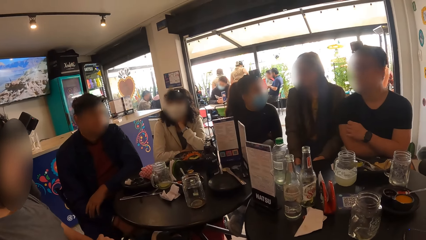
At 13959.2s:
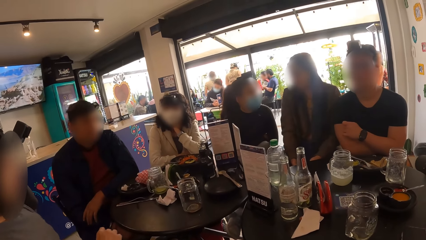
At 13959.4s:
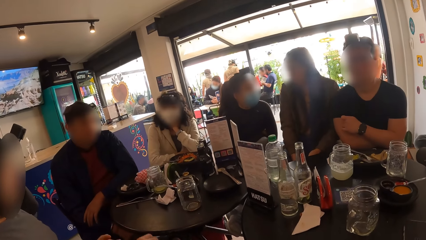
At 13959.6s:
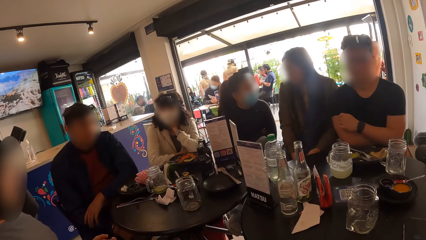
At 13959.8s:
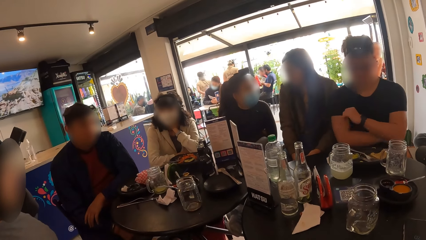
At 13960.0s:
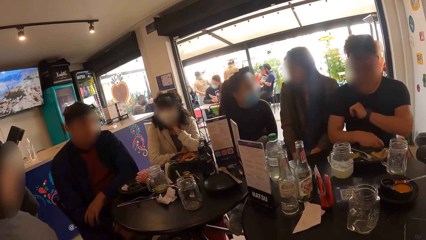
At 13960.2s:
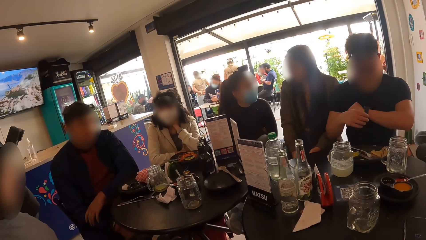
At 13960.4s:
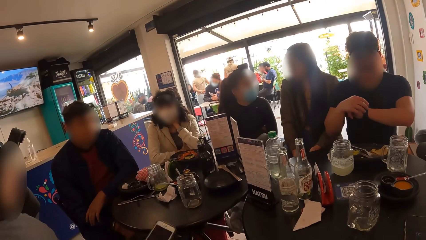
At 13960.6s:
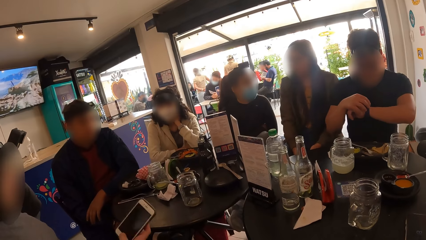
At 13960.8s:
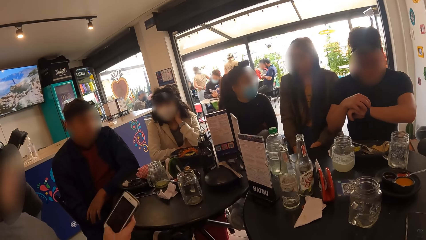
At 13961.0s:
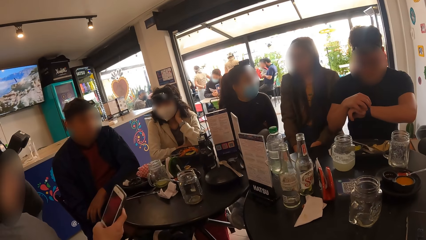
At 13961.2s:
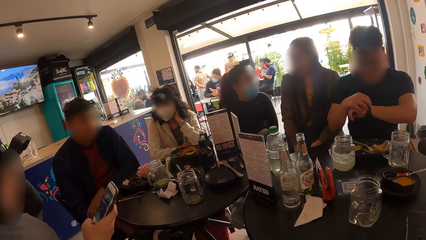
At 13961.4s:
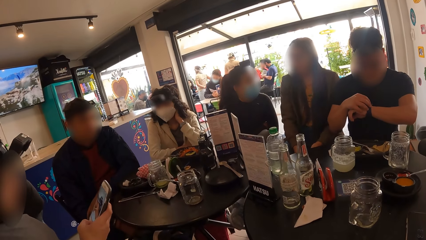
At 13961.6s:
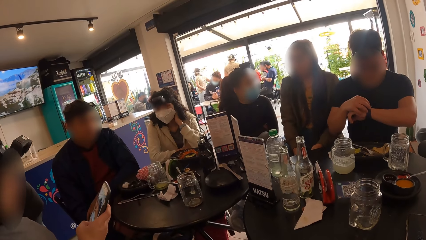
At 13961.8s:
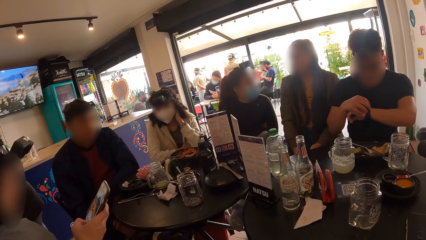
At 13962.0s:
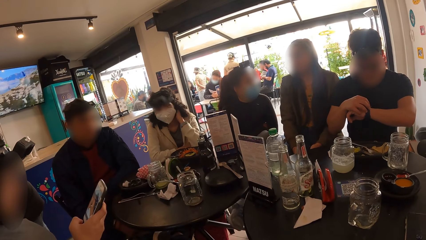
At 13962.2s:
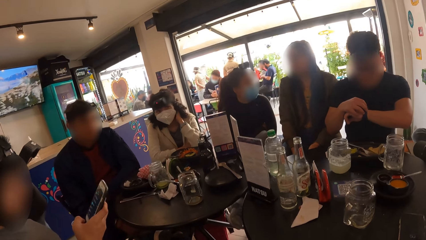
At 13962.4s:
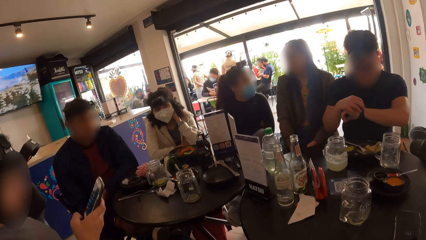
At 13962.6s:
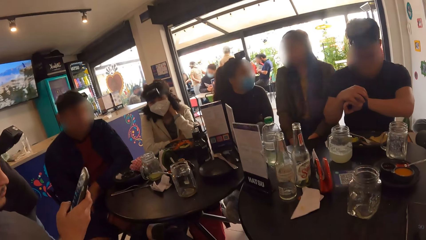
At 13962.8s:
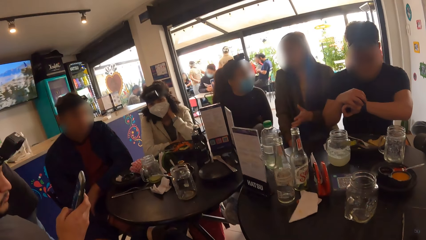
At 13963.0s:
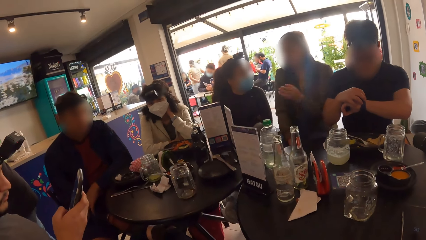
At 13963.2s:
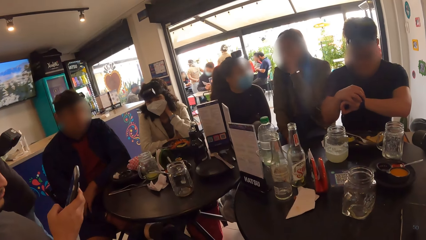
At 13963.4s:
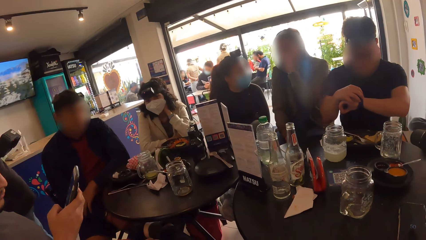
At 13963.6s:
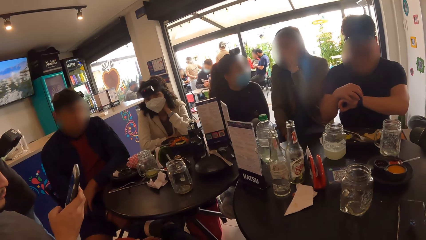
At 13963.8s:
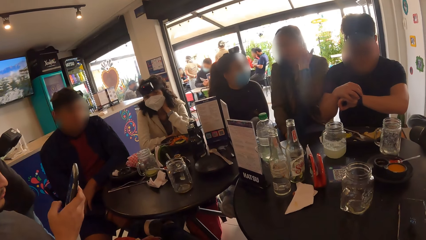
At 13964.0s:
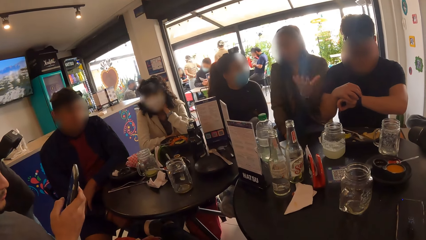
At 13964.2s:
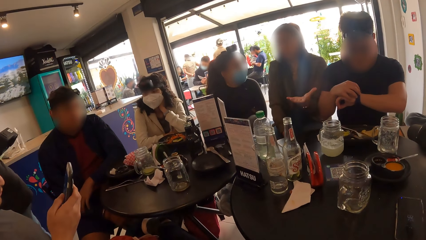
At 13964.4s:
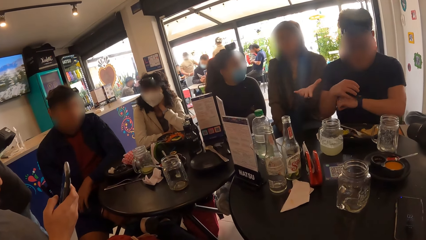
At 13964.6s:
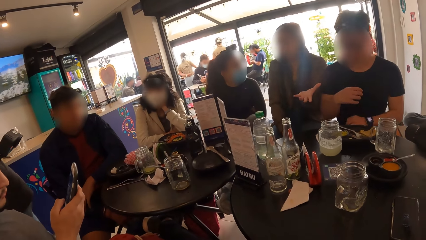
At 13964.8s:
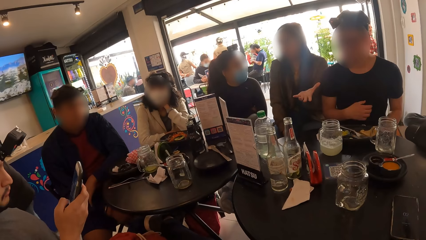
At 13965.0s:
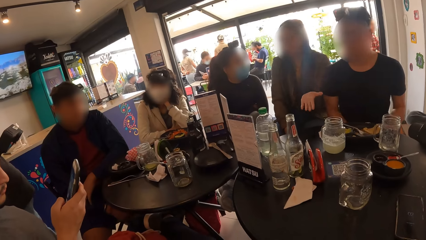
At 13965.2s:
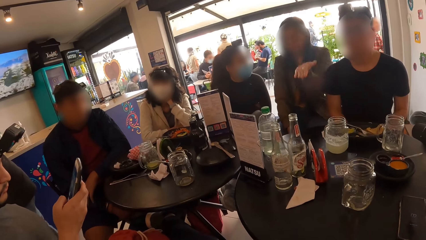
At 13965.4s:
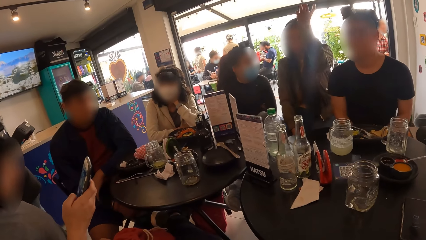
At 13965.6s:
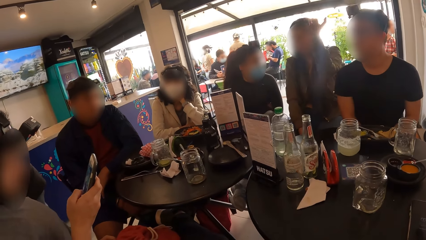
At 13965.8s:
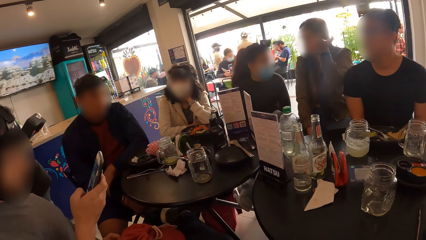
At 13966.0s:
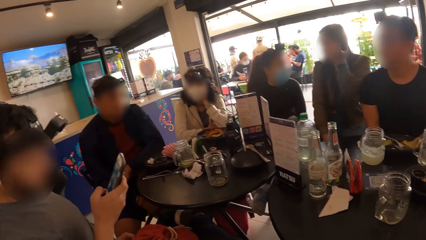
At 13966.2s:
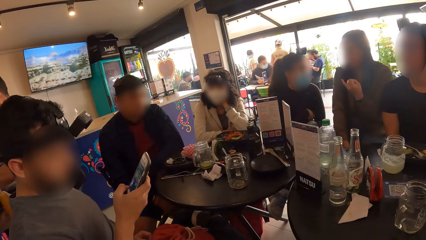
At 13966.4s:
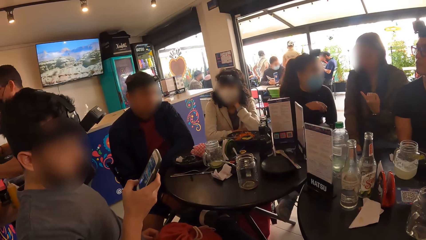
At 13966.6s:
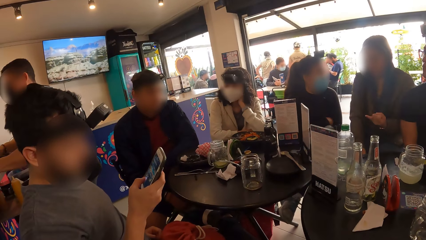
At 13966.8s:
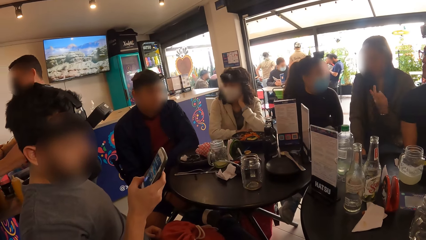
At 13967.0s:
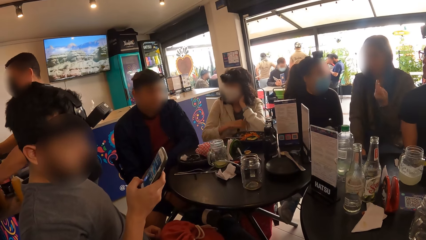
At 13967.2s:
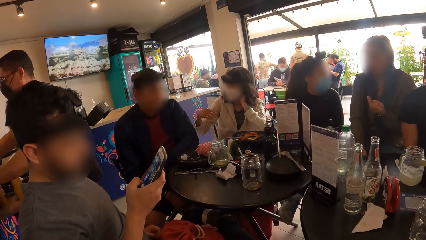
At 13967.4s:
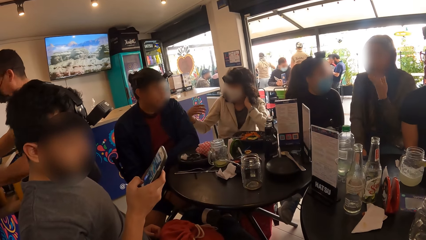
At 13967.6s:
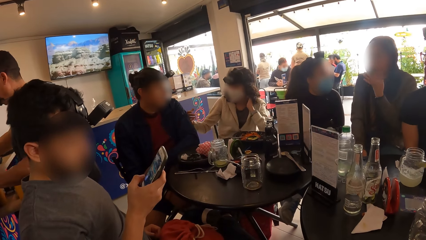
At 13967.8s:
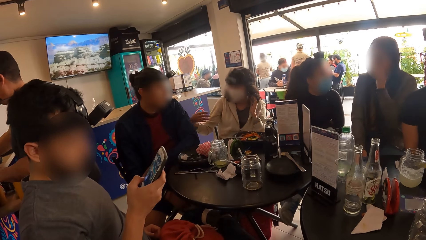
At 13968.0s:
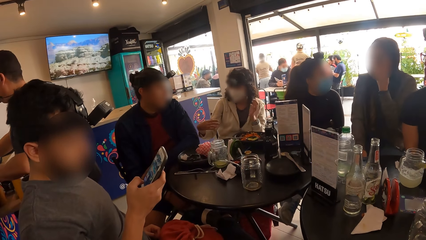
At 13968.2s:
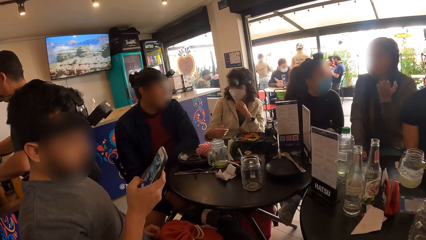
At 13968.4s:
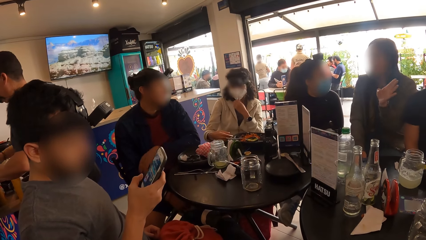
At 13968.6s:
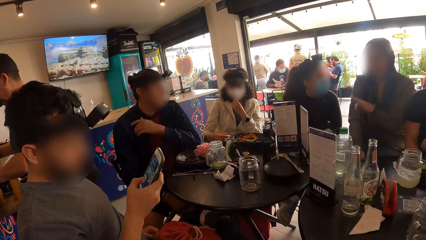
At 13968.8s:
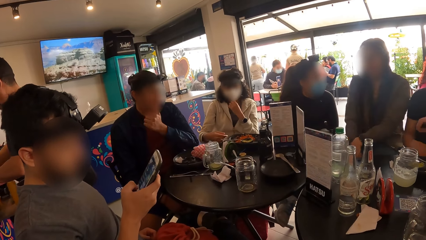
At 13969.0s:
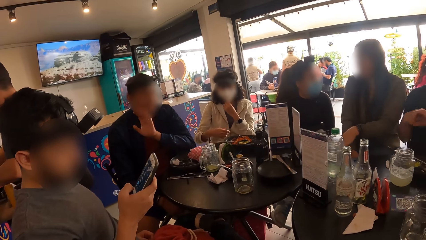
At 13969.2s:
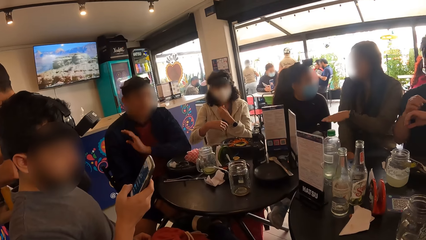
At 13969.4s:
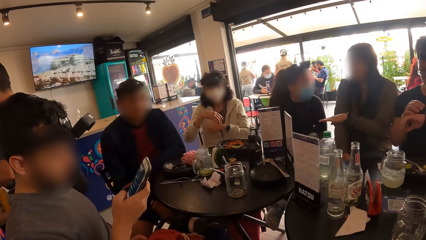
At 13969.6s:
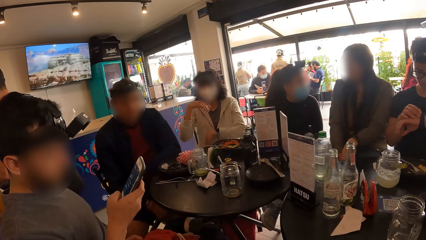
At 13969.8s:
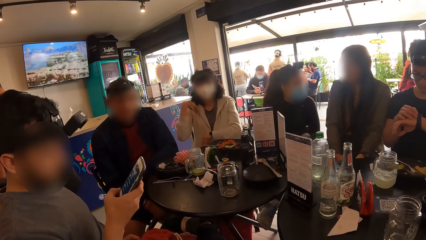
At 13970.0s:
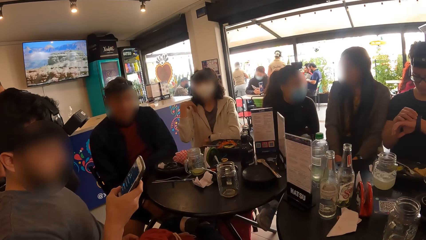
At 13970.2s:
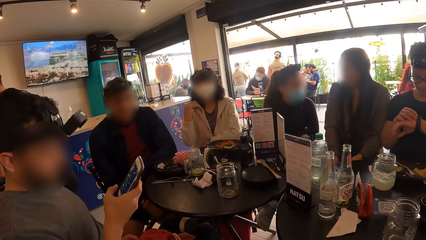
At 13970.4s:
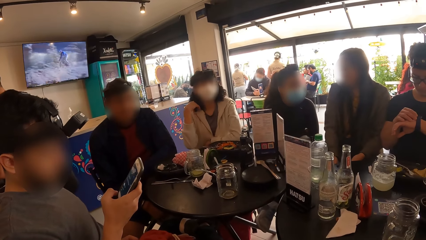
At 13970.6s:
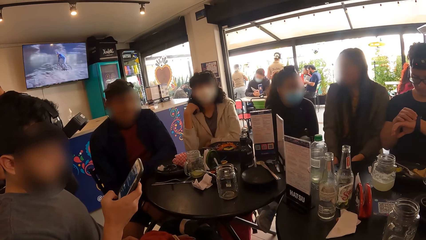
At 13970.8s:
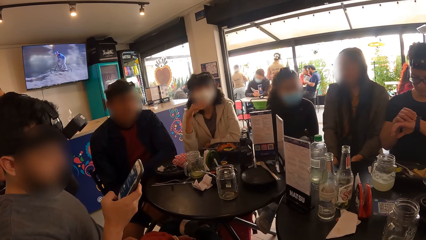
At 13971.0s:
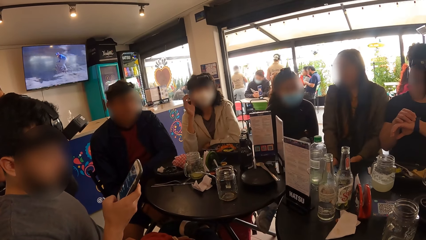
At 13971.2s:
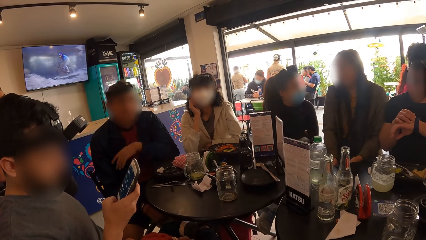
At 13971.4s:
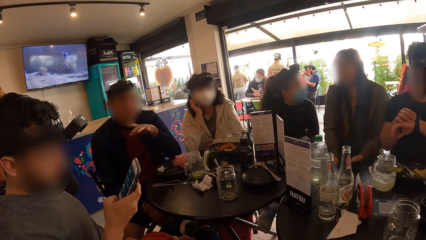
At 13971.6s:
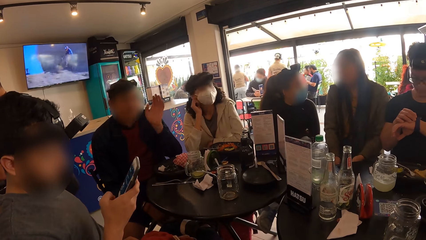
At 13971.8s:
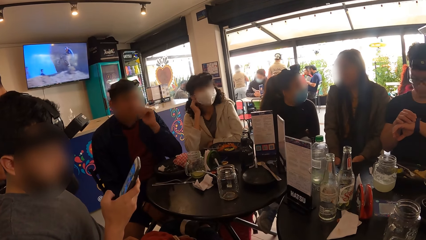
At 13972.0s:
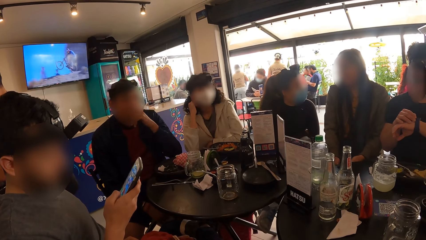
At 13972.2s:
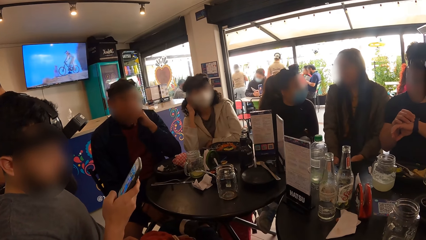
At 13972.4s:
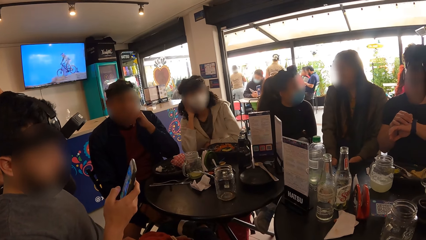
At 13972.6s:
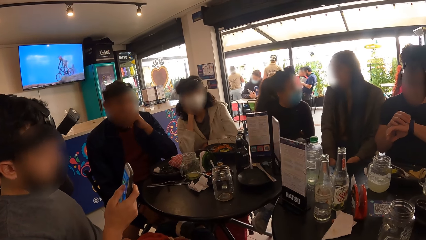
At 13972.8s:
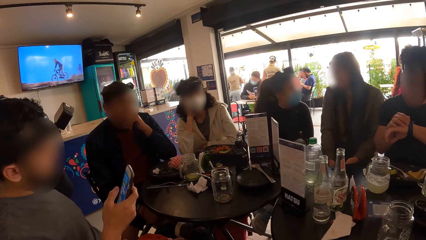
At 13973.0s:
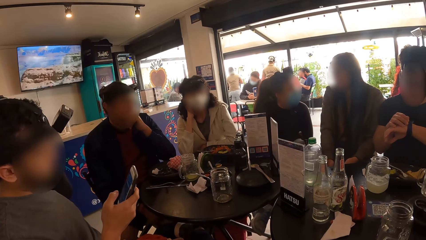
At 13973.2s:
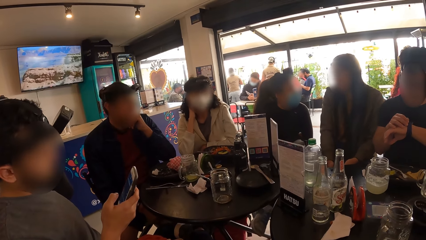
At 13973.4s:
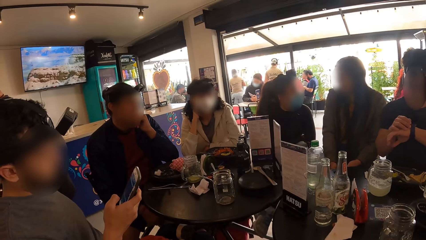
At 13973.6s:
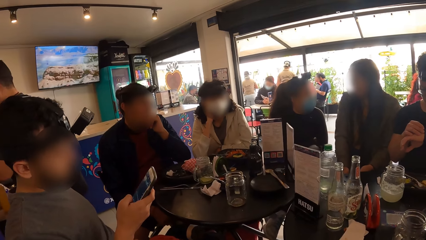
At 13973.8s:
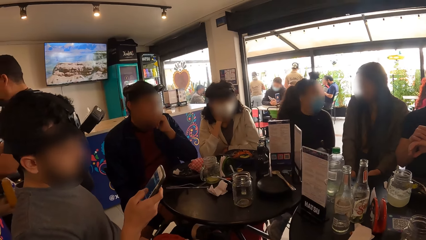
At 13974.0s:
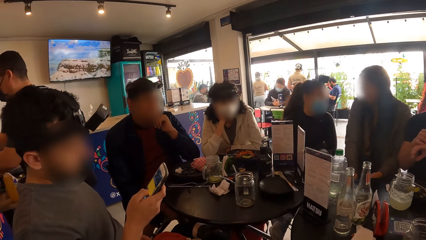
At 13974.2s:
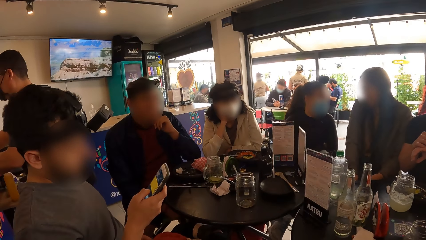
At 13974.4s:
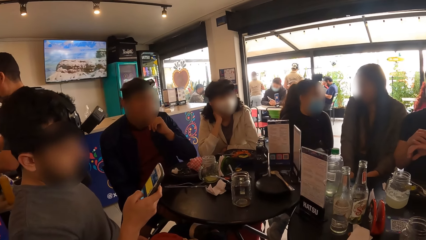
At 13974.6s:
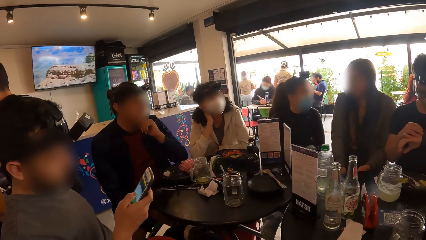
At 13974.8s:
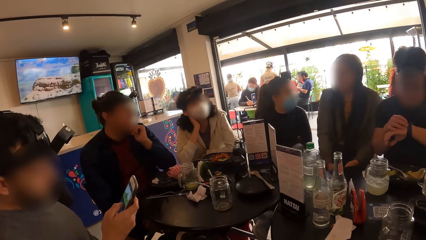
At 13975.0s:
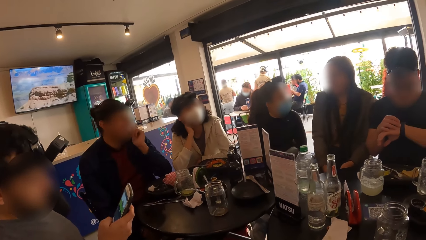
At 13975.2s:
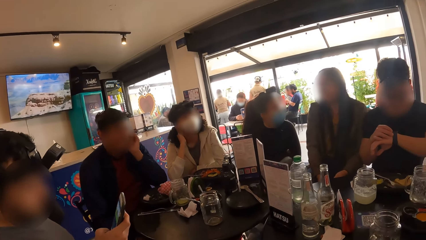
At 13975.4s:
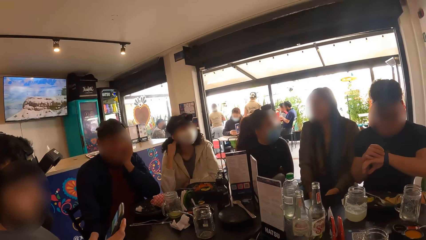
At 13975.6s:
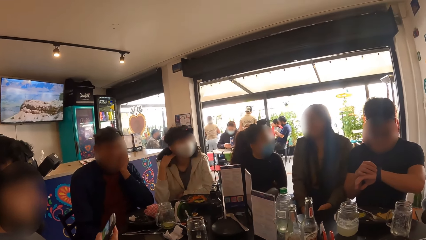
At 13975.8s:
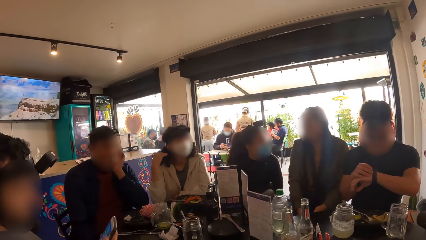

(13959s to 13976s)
A man picks up a phone from his lap with his right hand. The man operates the phone in his right hand with his left hand.
